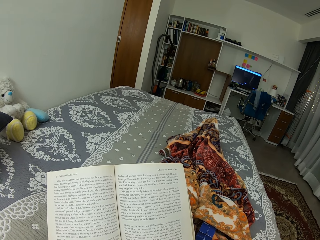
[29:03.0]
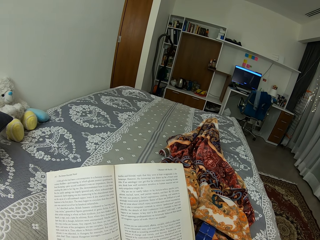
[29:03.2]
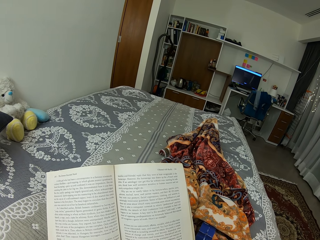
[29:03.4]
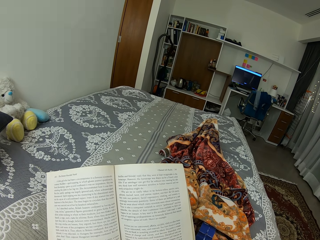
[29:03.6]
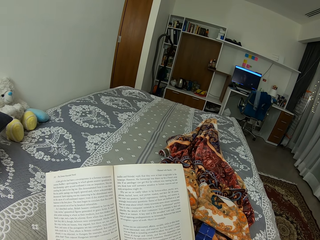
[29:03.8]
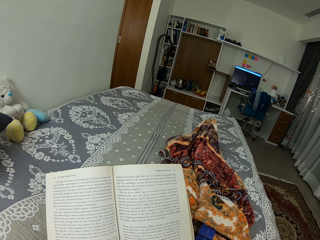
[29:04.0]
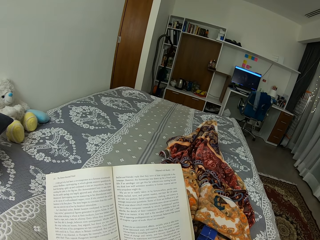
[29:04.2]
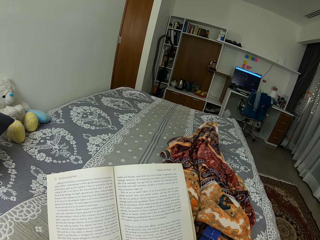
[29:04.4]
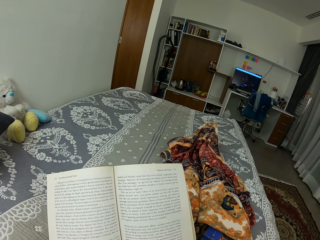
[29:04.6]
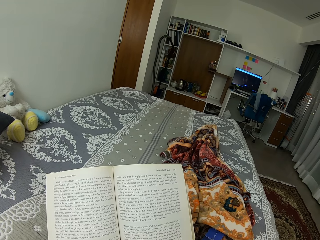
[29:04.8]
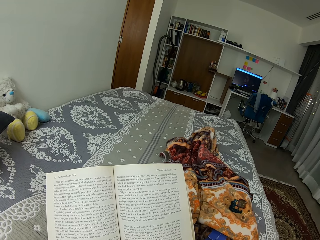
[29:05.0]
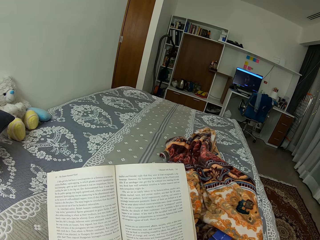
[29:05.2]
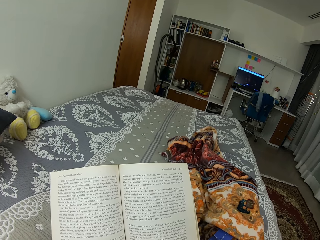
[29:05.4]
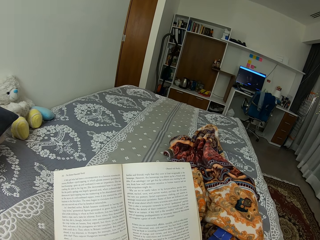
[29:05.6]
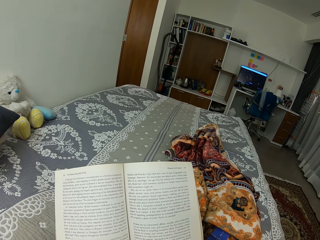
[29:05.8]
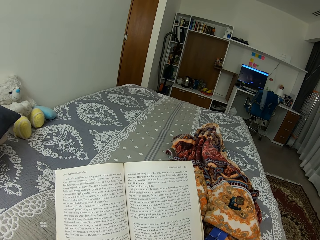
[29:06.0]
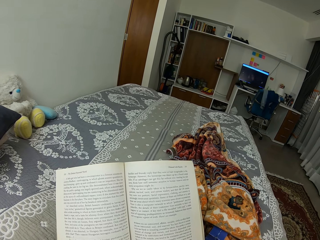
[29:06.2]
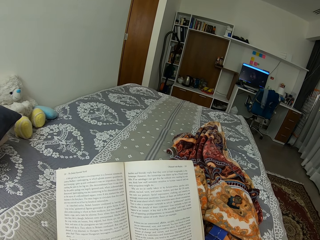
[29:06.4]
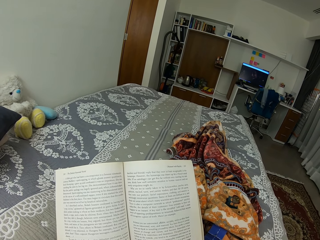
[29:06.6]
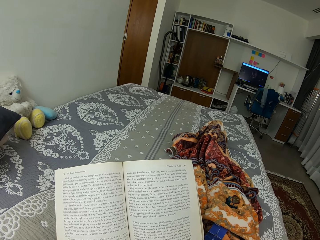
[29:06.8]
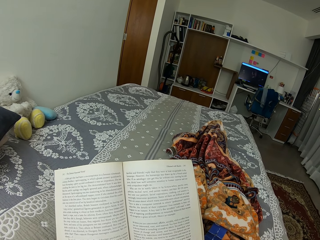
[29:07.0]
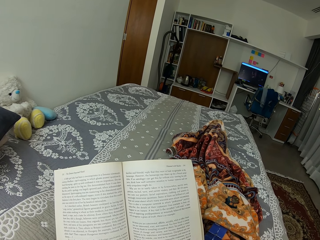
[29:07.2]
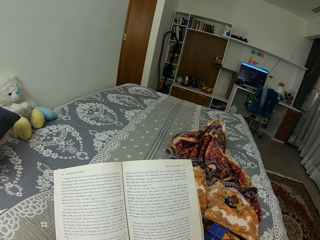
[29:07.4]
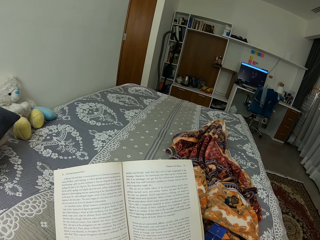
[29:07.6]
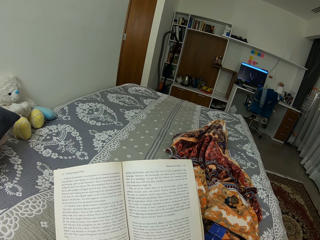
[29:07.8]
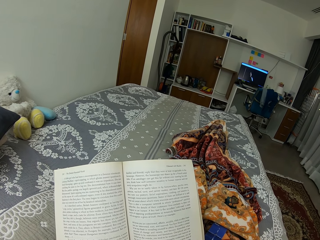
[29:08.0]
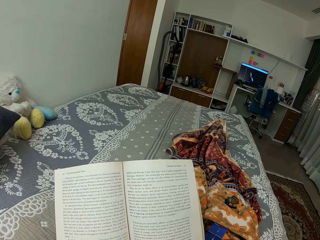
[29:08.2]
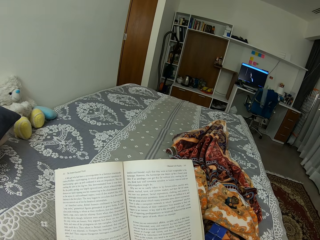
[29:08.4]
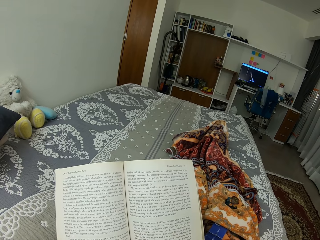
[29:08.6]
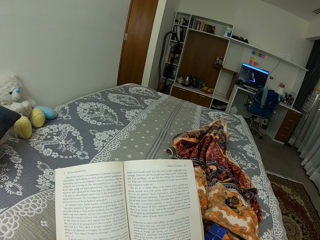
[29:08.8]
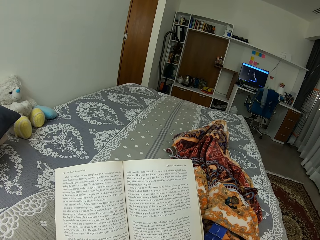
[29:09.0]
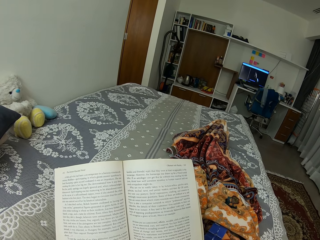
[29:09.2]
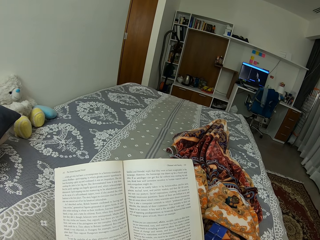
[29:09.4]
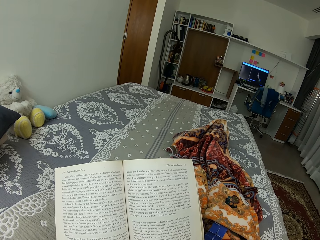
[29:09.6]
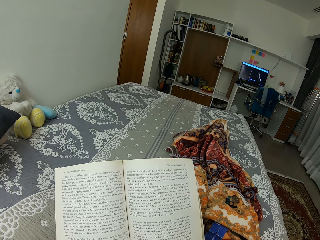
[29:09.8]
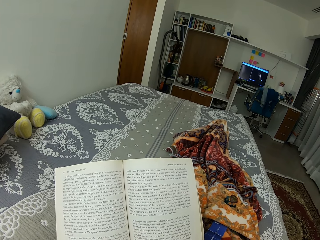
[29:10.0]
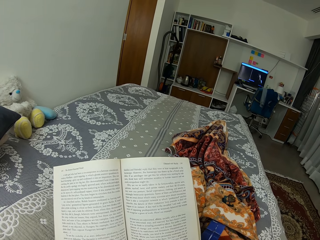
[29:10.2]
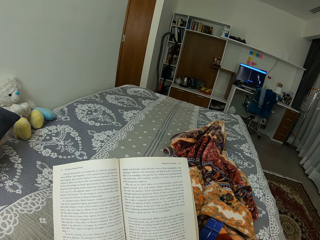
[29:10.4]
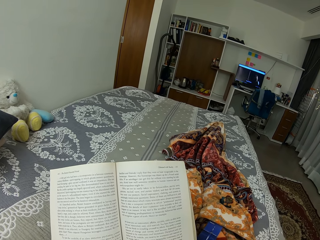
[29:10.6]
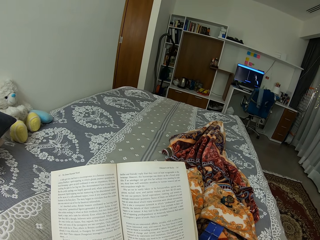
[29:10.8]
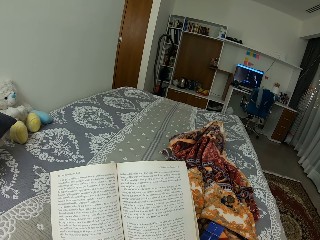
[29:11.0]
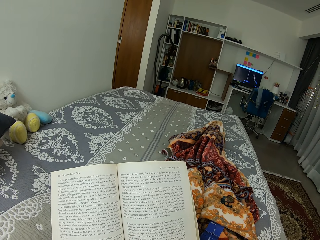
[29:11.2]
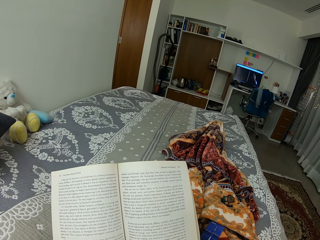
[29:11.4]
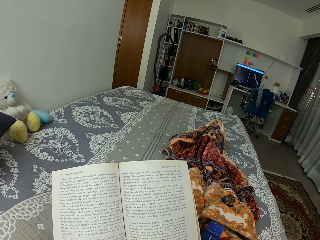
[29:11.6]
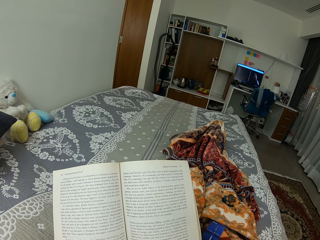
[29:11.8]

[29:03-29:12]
The camera wearer moves the leg inside the sheet. They read the book.

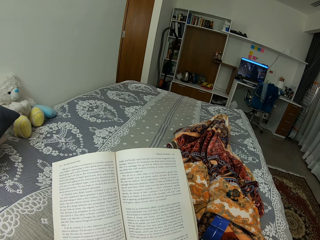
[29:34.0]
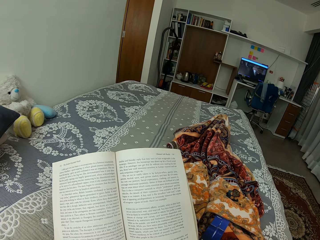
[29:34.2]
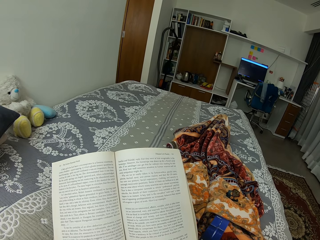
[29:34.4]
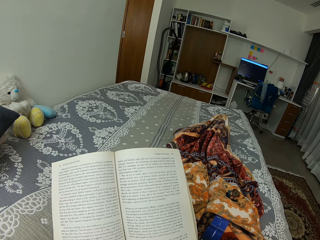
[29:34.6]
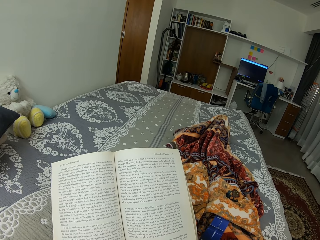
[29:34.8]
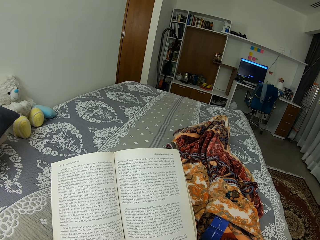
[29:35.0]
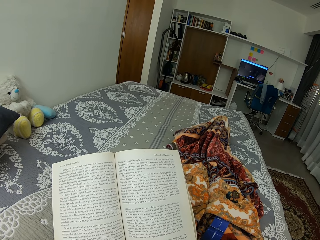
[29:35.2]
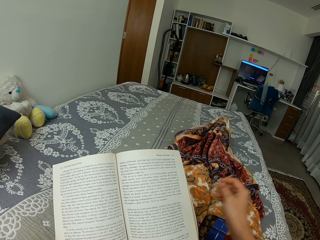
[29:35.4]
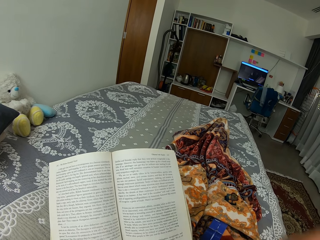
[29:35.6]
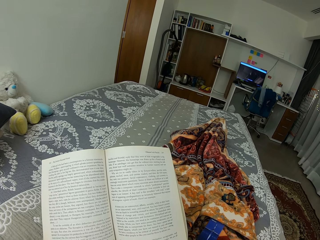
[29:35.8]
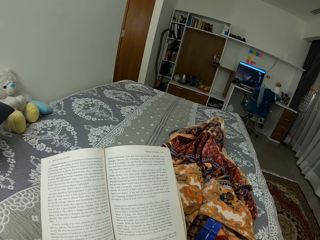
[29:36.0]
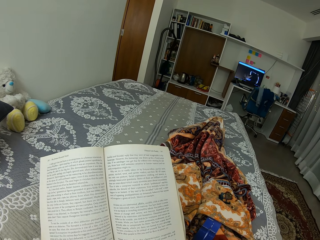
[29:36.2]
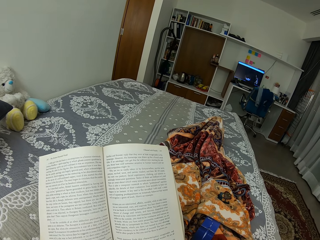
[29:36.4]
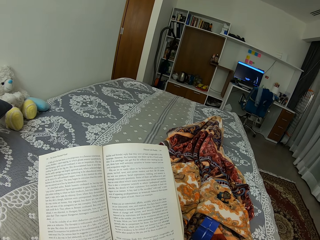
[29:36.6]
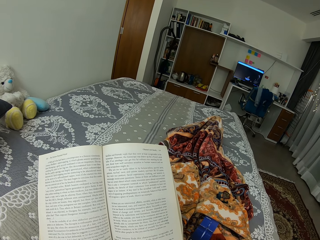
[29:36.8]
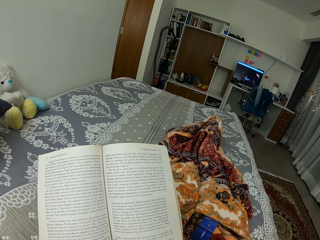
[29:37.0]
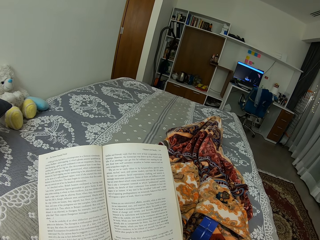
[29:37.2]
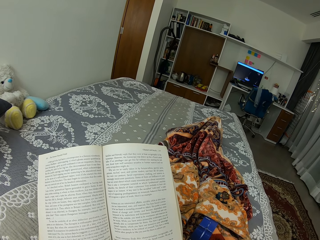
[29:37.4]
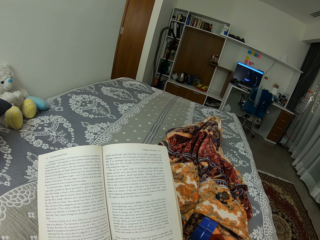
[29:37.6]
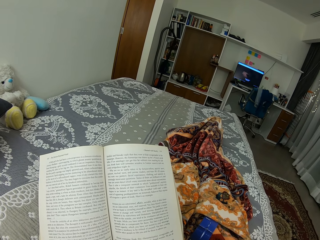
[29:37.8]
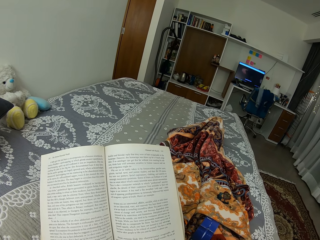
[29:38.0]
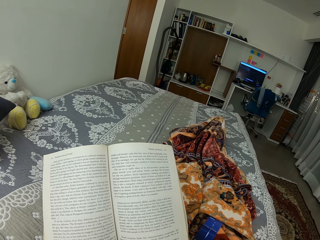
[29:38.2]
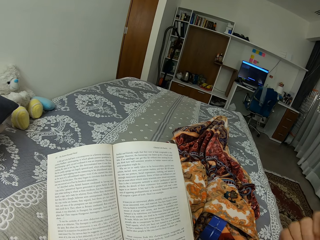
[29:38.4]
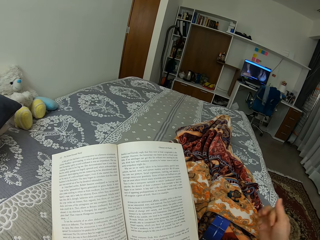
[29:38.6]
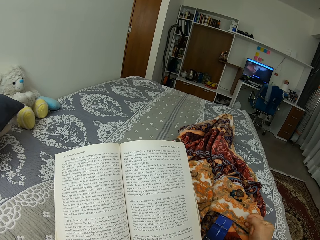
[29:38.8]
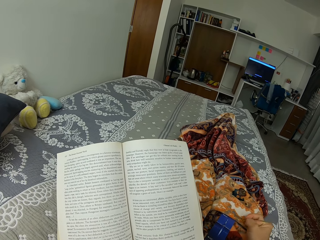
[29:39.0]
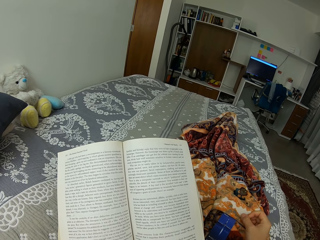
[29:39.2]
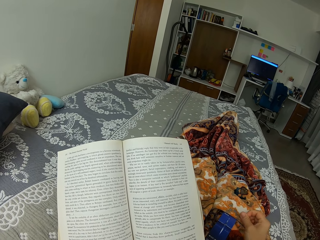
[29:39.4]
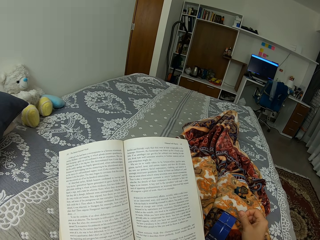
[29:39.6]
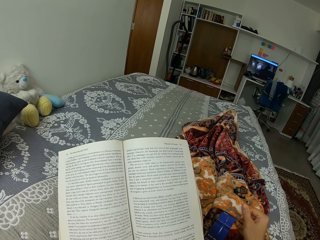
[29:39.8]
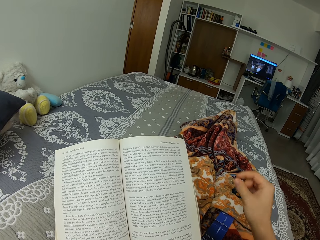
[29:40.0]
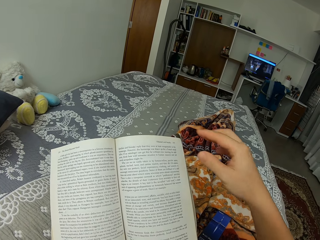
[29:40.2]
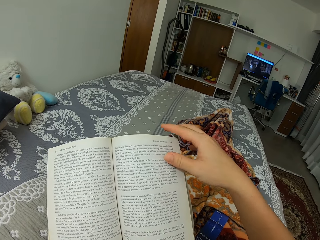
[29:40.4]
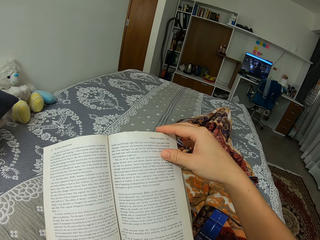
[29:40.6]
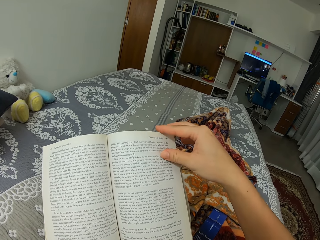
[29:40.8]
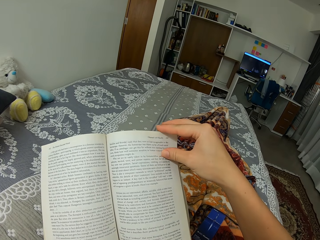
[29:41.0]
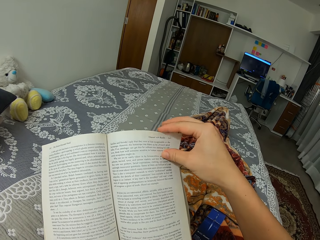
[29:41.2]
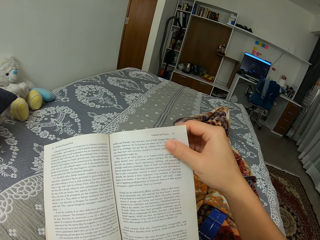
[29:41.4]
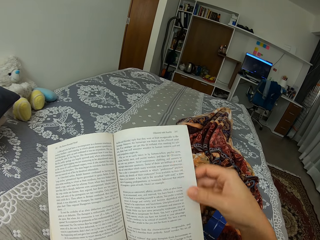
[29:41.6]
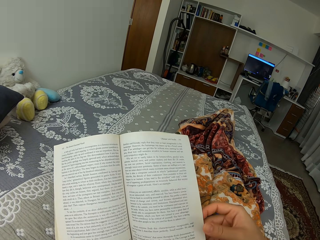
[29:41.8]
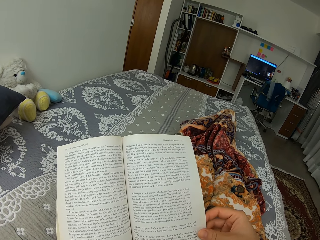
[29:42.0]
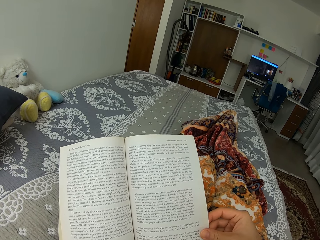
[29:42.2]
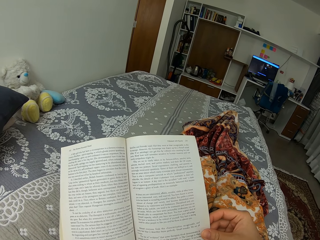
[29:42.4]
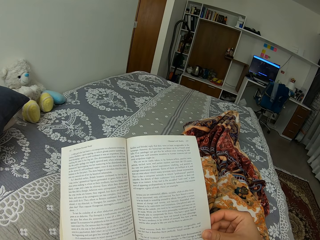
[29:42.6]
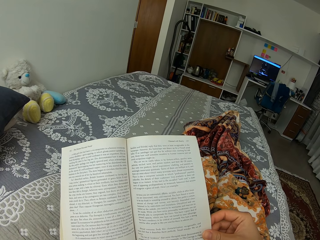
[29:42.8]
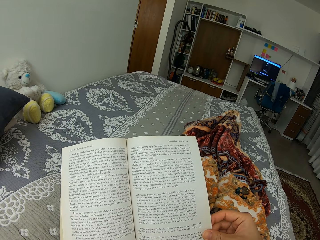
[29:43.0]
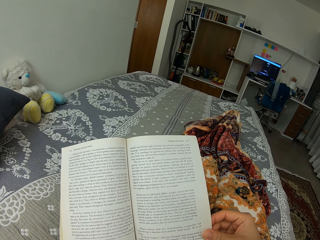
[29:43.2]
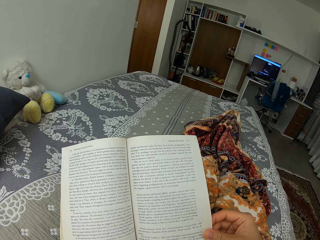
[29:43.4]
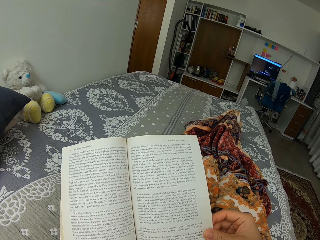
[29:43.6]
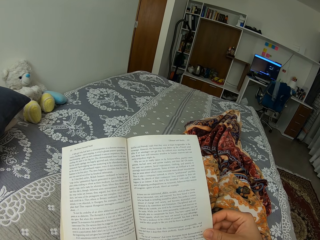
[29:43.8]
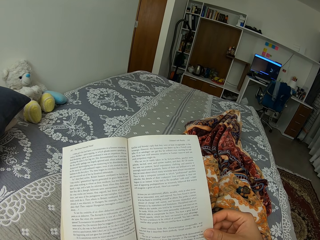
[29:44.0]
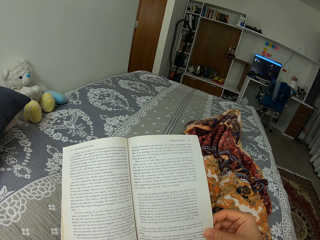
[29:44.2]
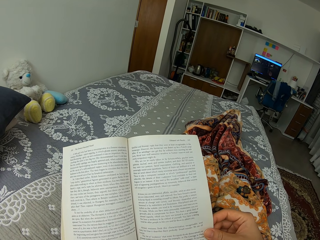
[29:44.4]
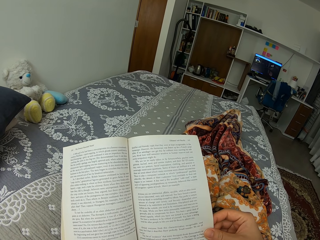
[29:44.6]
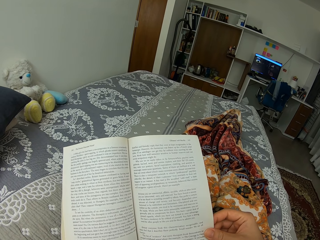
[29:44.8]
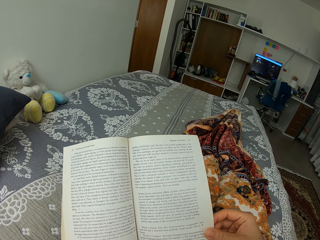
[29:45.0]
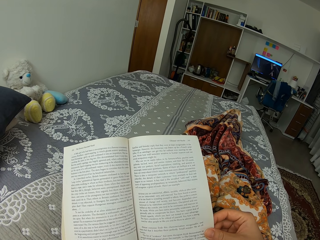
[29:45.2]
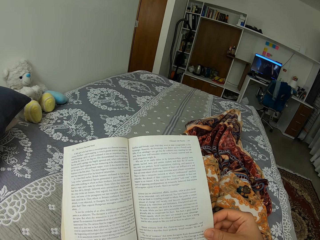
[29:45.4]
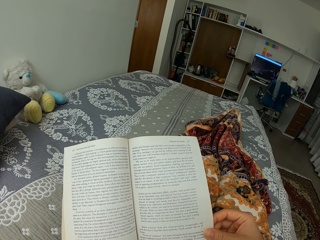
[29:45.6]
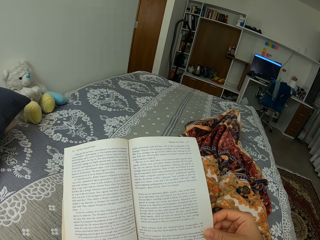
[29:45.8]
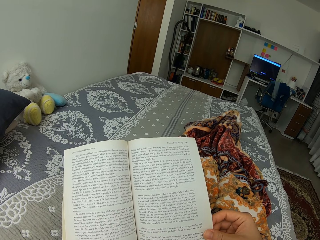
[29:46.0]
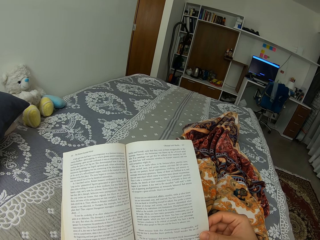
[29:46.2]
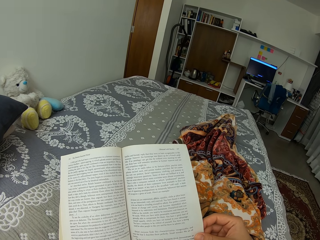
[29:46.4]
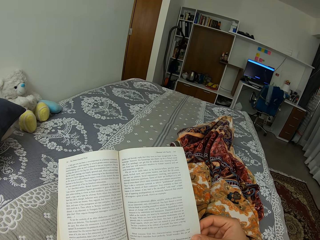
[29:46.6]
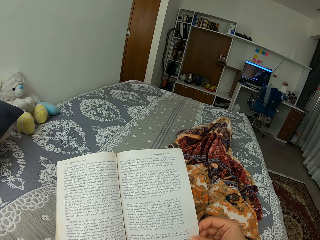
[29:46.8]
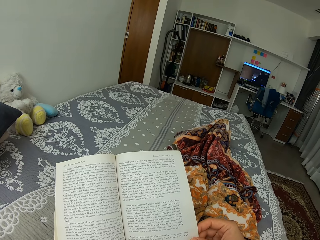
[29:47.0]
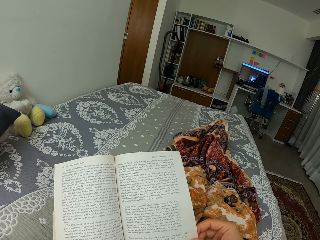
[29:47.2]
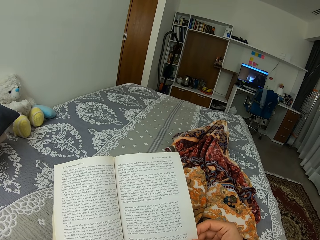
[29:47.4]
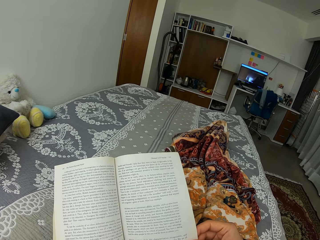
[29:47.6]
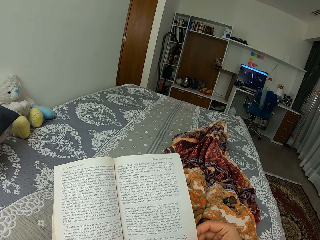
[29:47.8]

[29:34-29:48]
The camera wearer touches the head. They lift the right hand. They read the book. They drop back the right hand. They hold the book page with the right hand. They read the book.
